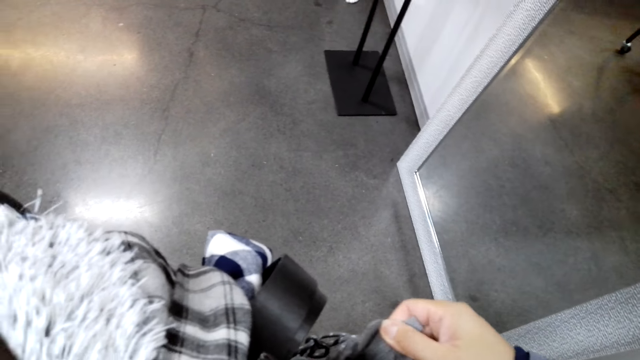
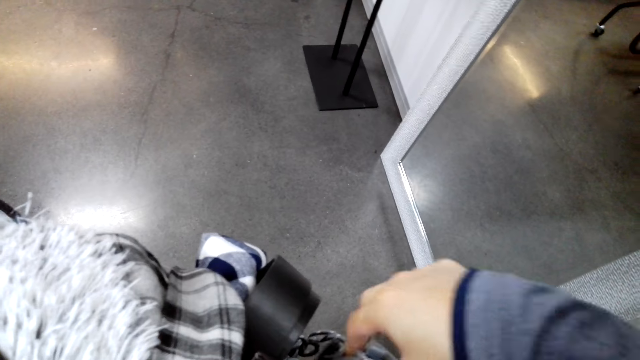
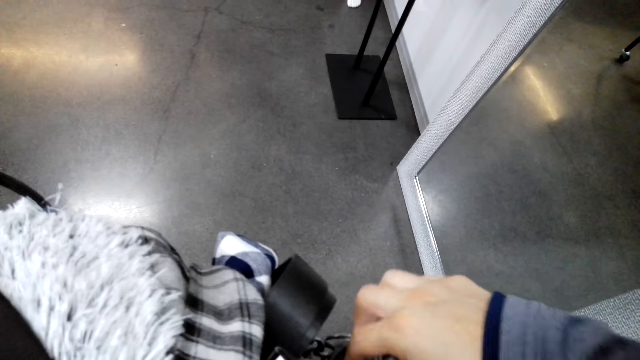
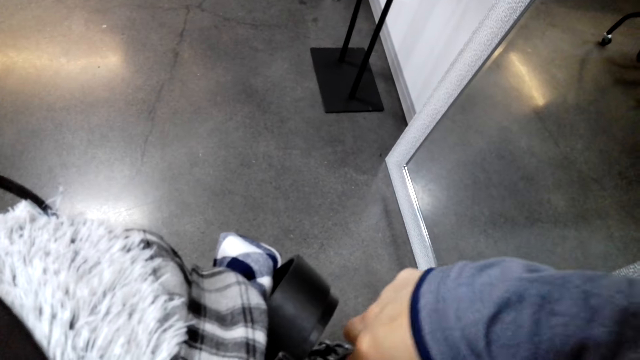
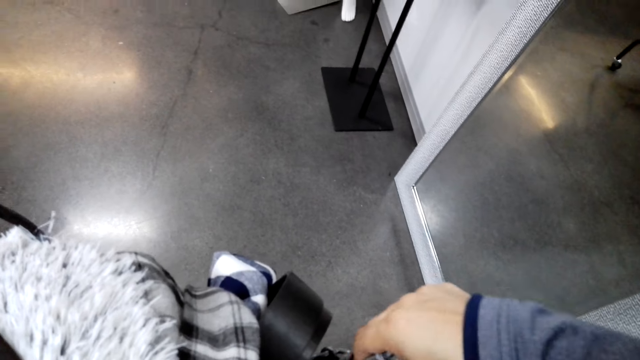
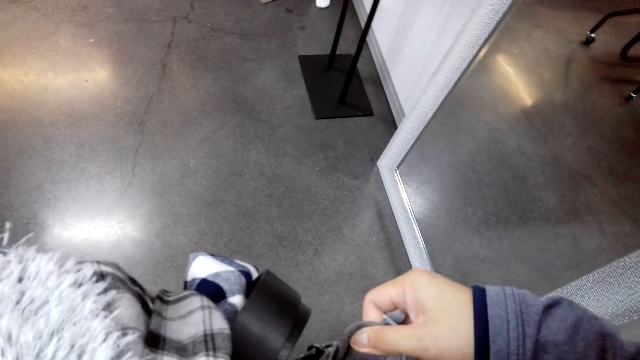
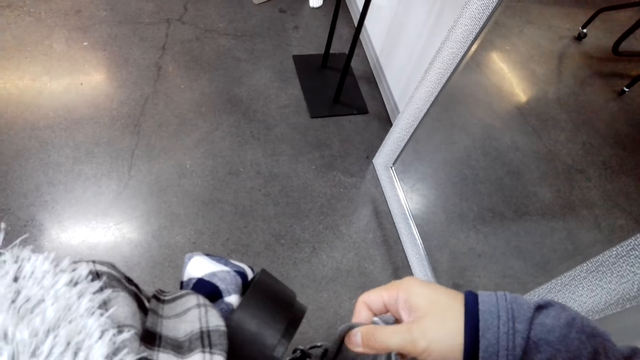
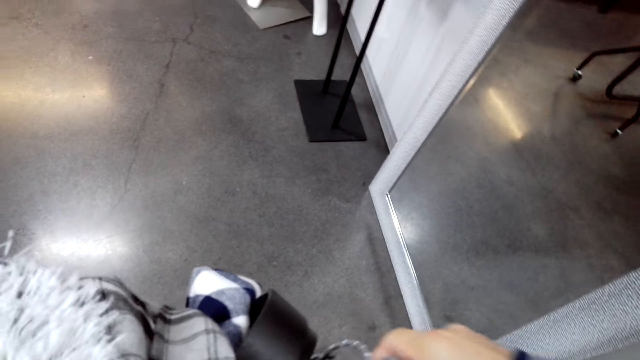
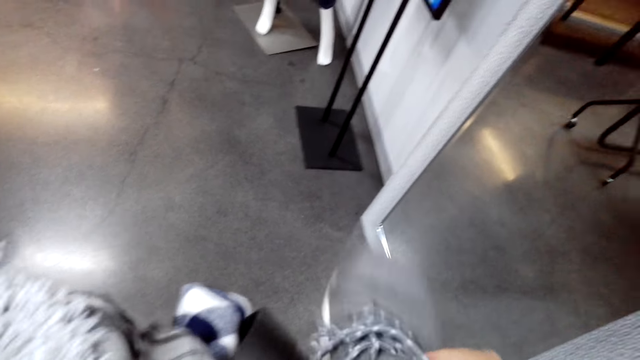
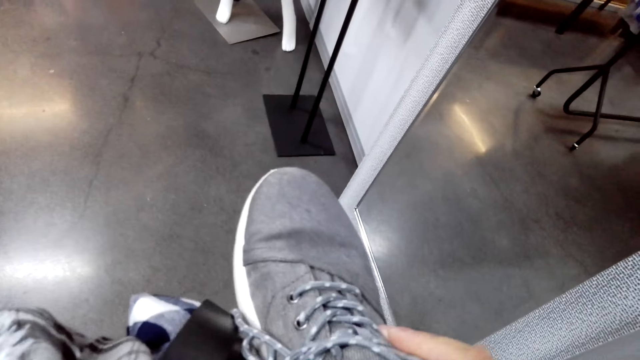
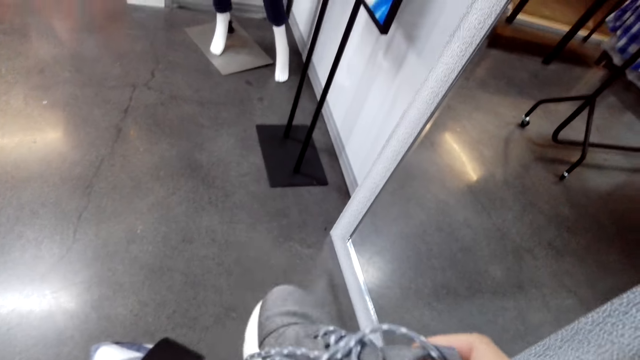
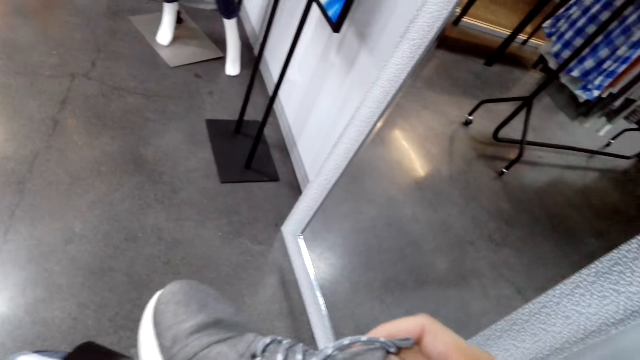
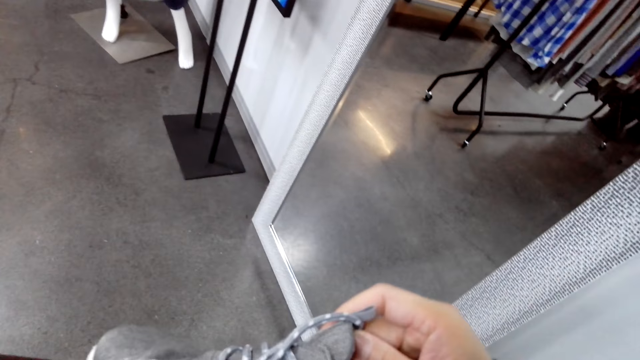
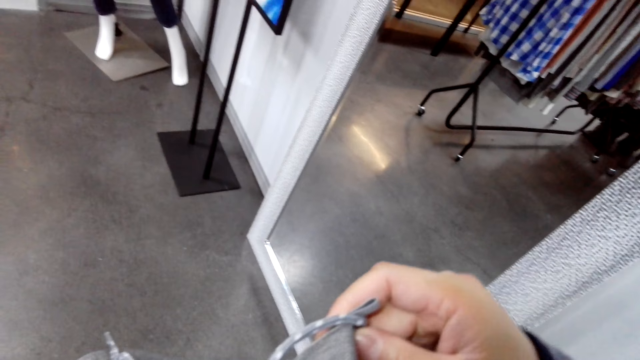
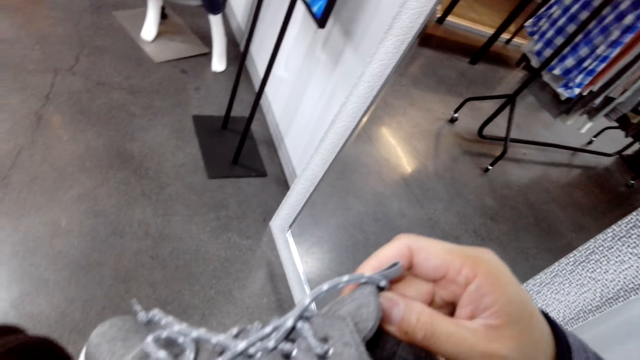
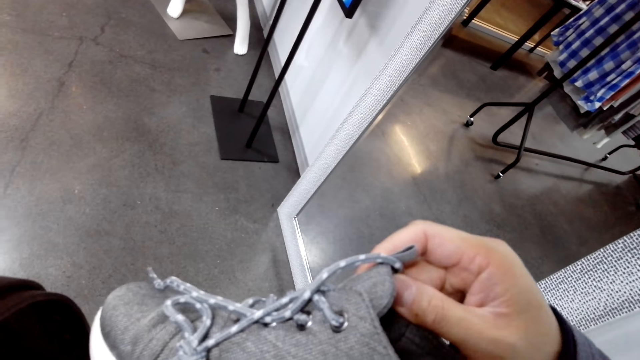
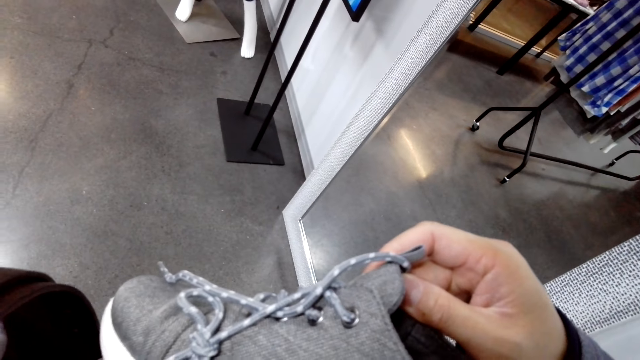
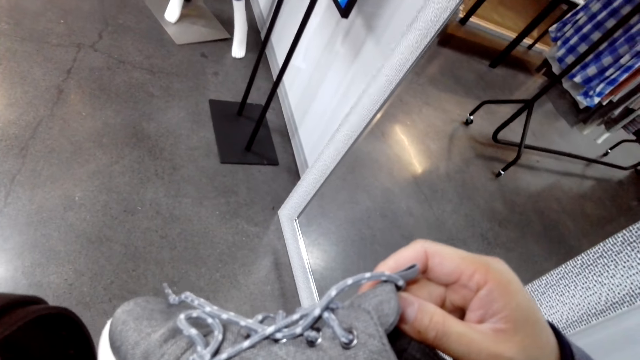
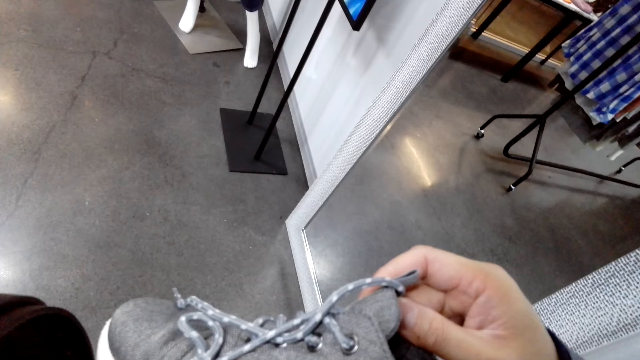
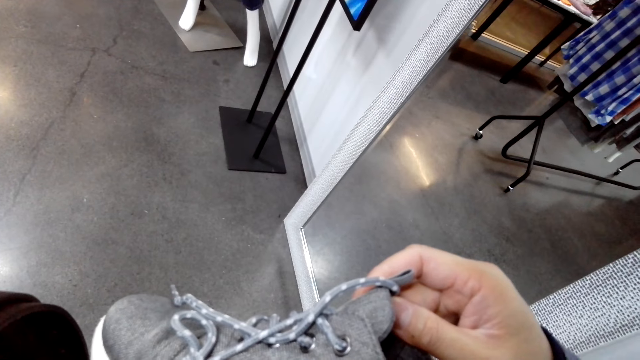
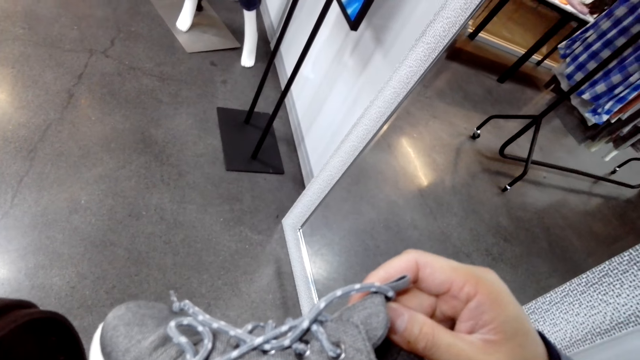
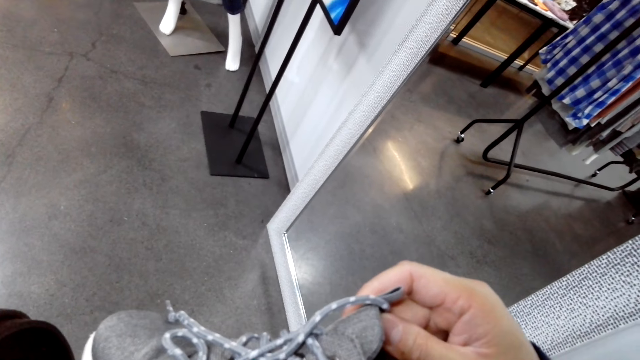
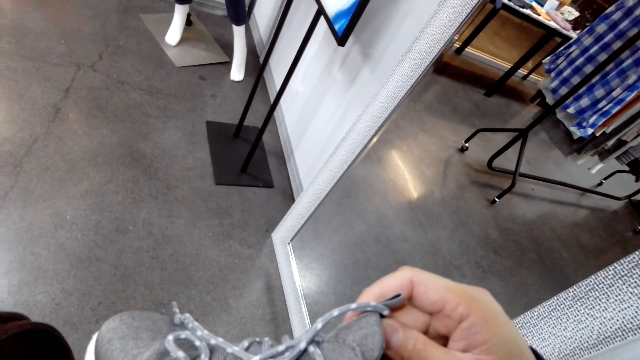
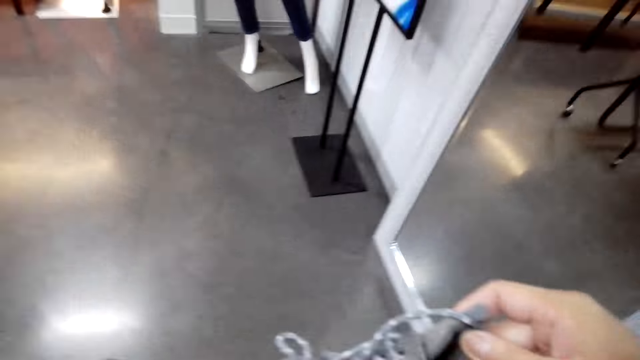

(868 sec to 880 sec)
The camera wearer holds the shoes.

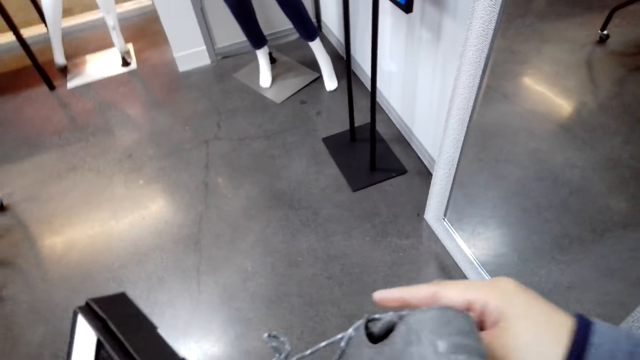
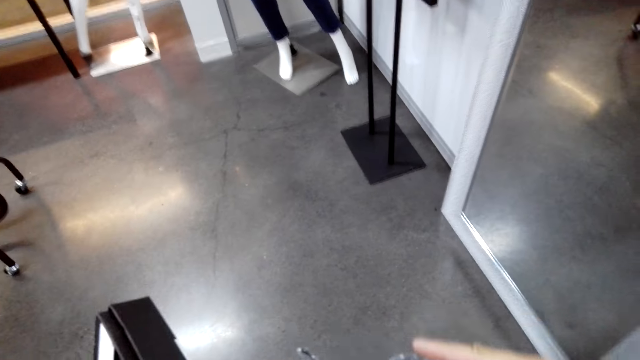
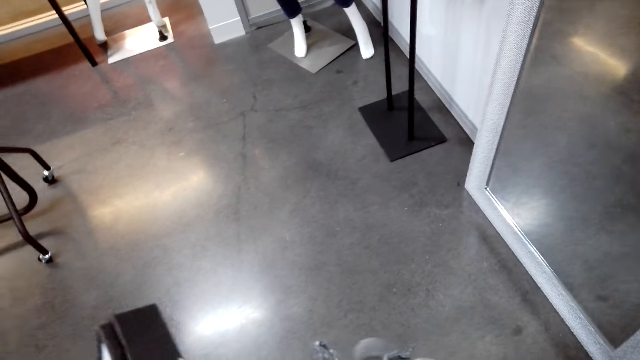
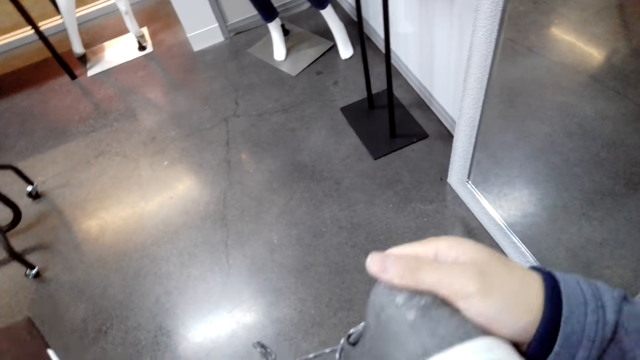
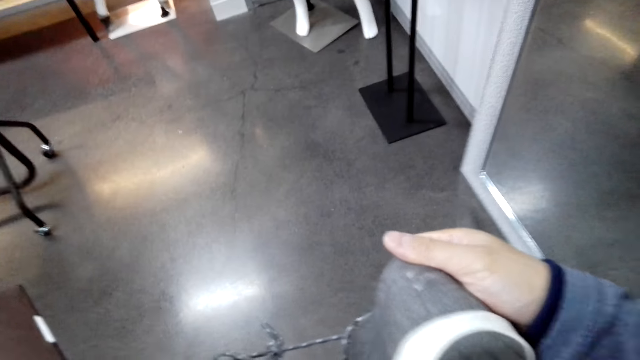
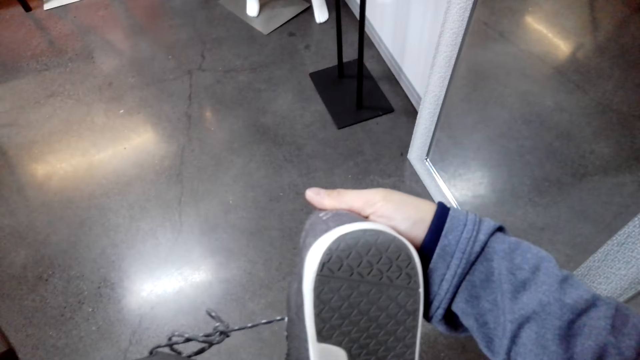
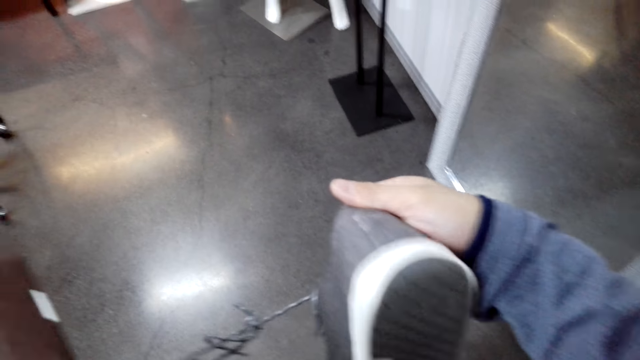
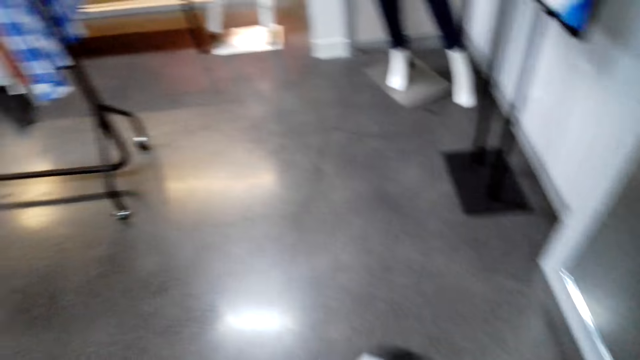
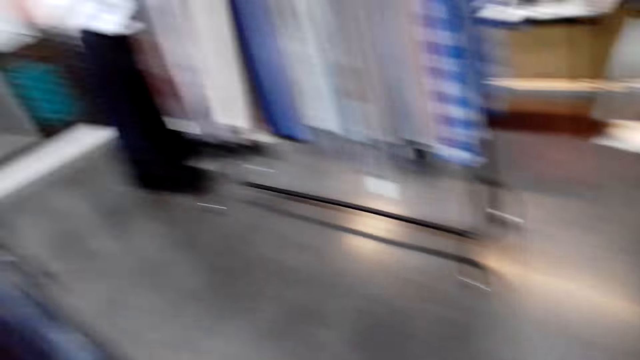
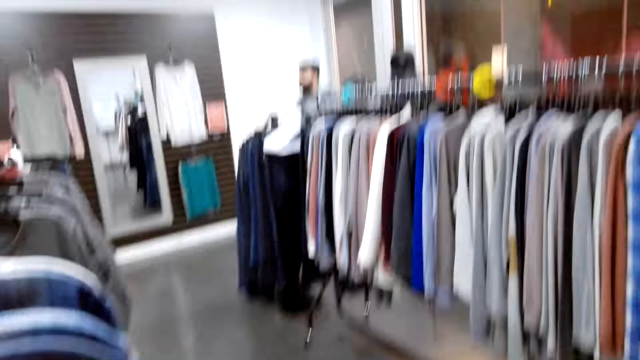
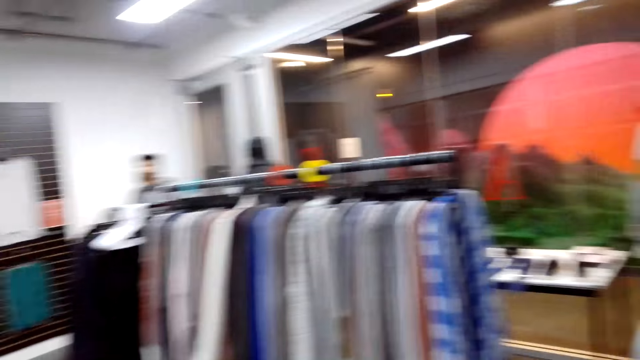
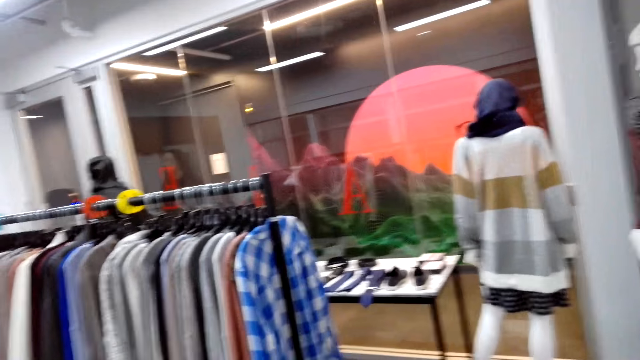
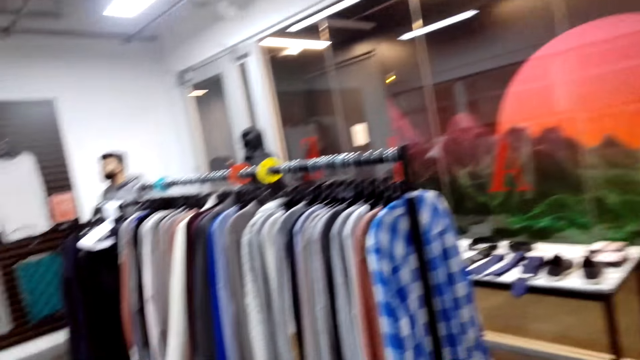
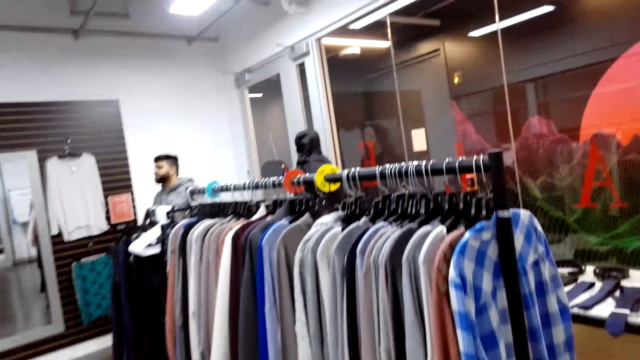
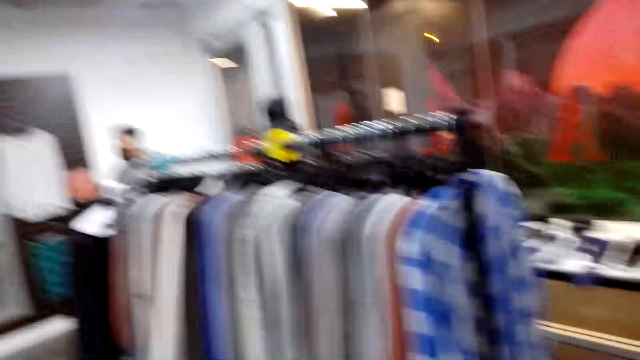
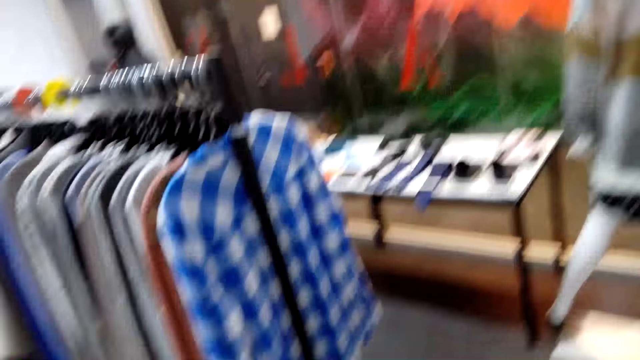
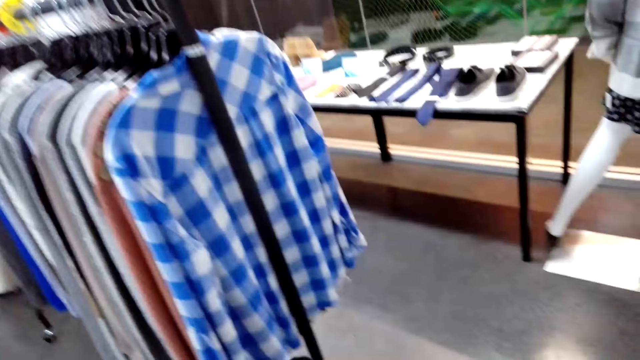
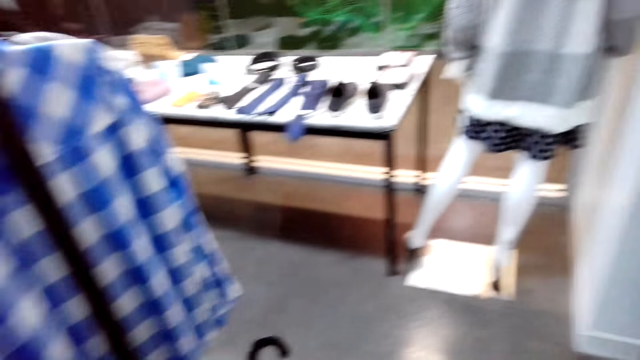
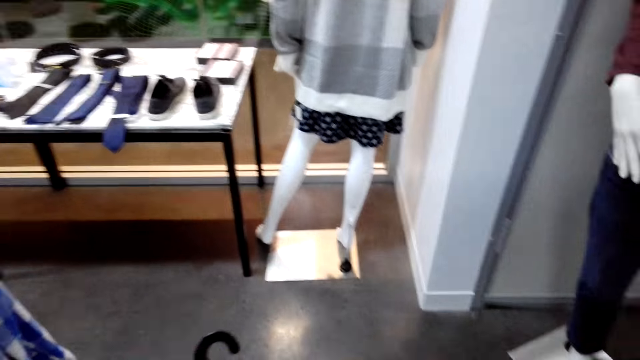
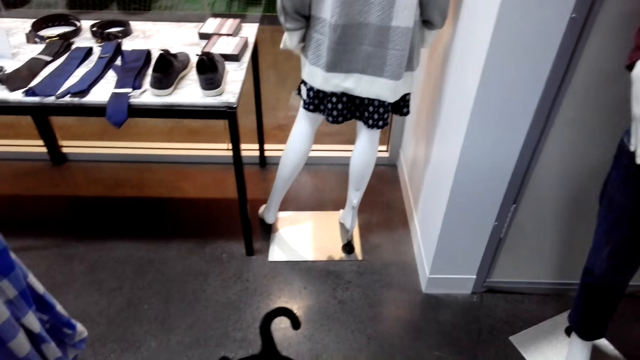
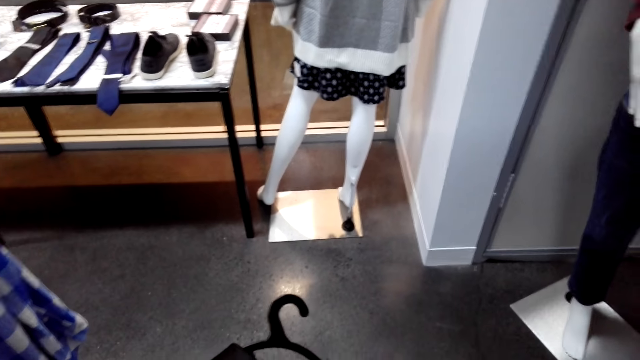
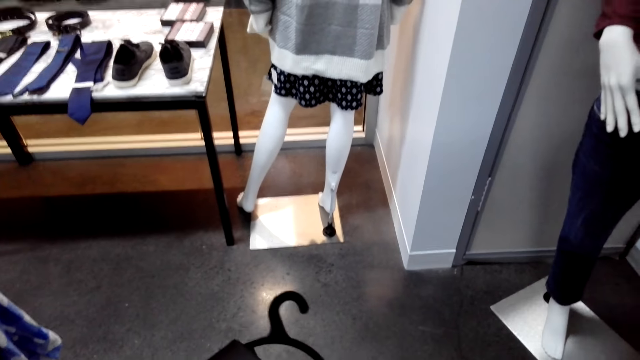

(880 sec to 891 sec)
The camera wearer looks at the shoes.
